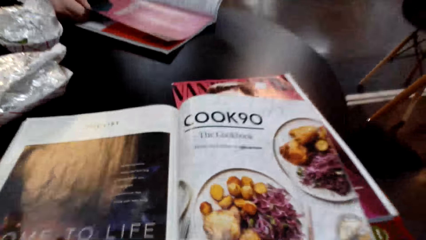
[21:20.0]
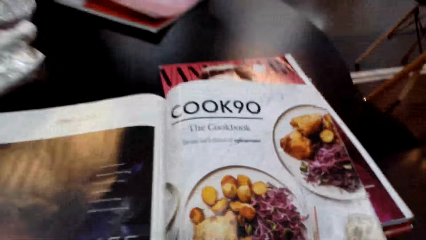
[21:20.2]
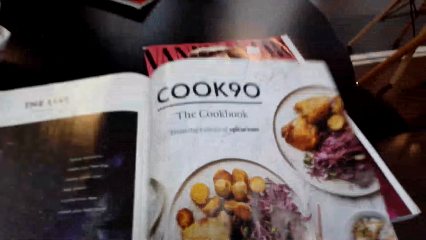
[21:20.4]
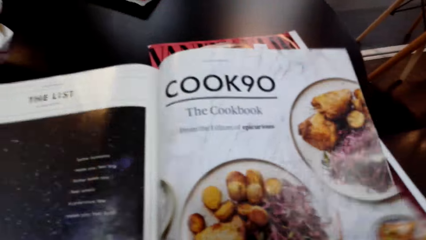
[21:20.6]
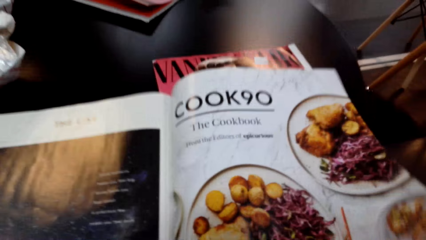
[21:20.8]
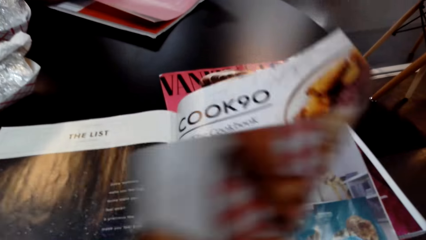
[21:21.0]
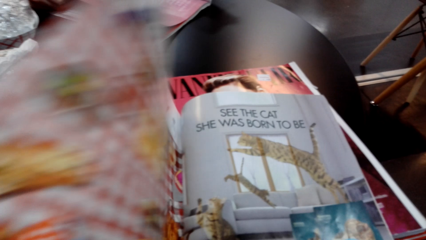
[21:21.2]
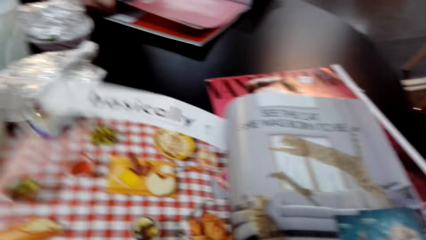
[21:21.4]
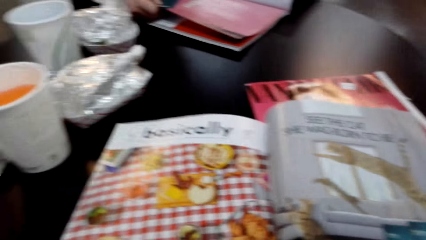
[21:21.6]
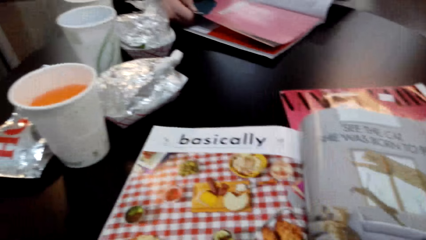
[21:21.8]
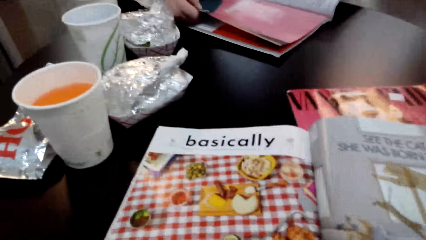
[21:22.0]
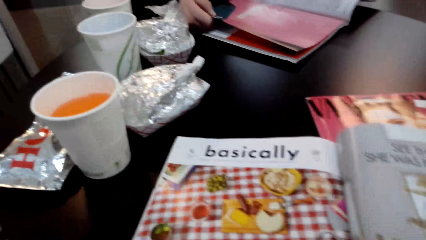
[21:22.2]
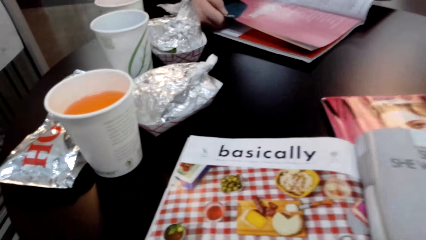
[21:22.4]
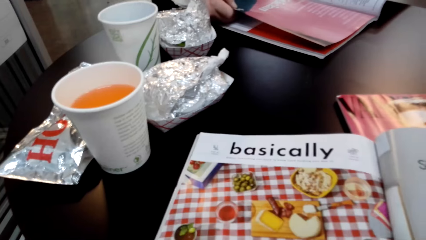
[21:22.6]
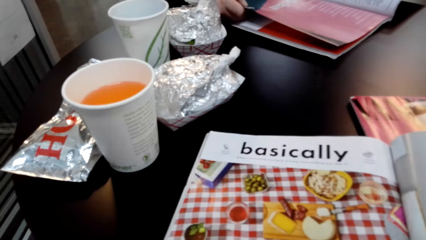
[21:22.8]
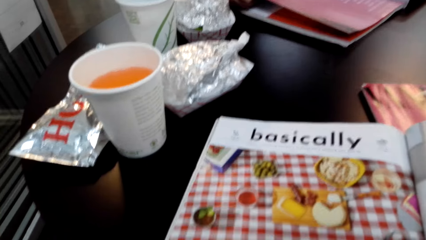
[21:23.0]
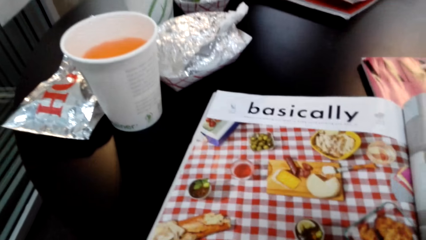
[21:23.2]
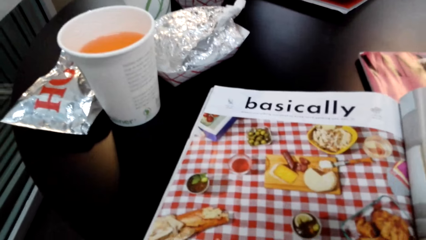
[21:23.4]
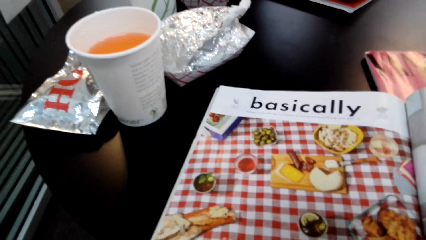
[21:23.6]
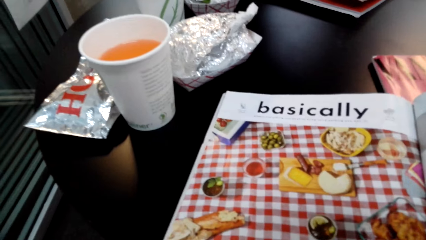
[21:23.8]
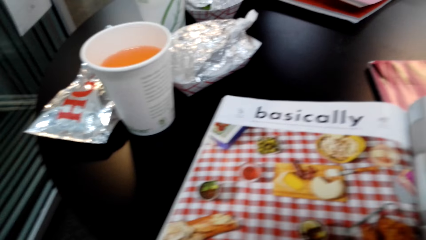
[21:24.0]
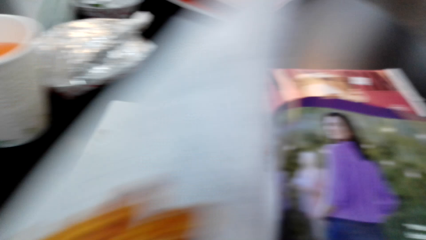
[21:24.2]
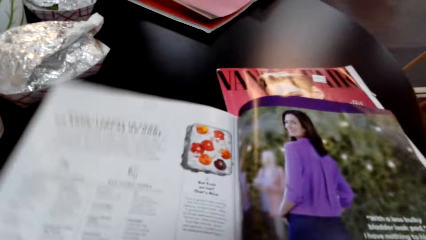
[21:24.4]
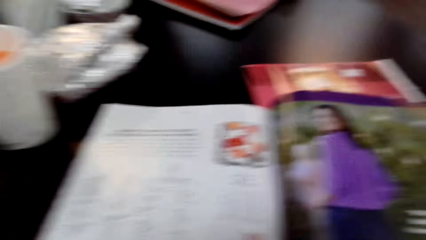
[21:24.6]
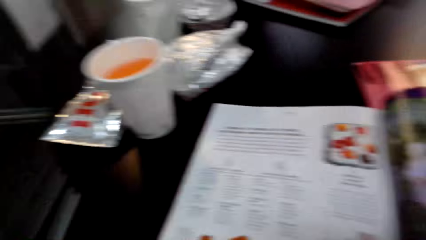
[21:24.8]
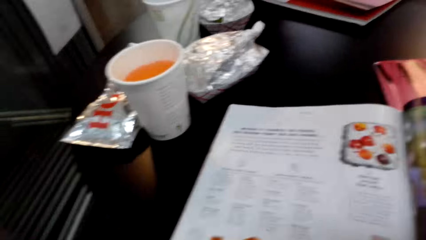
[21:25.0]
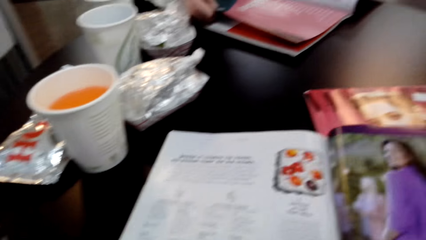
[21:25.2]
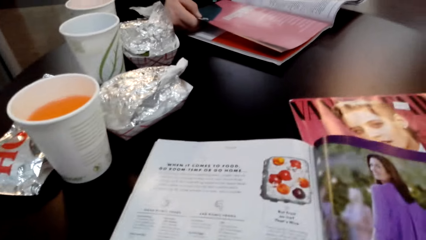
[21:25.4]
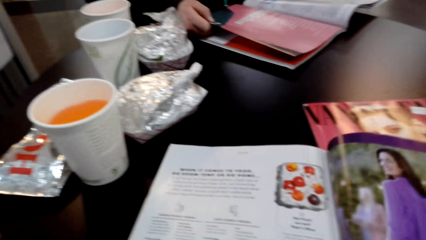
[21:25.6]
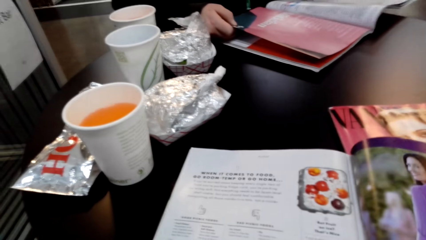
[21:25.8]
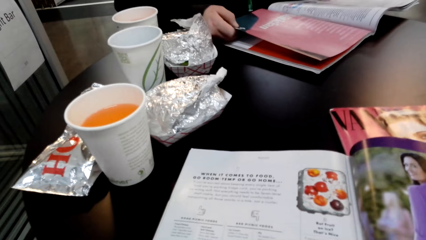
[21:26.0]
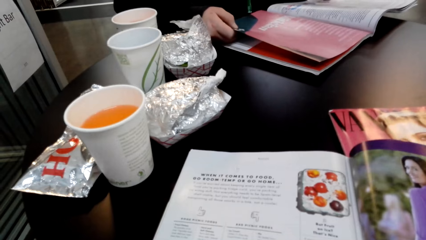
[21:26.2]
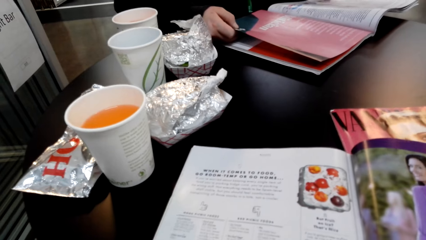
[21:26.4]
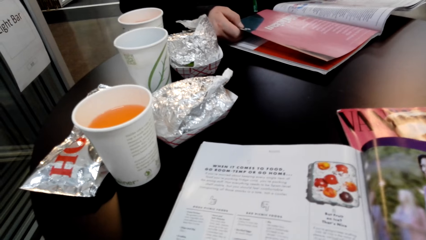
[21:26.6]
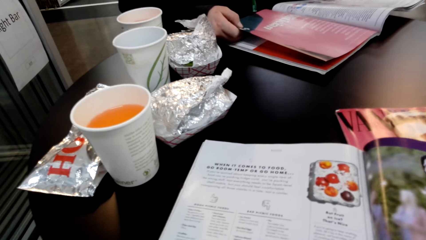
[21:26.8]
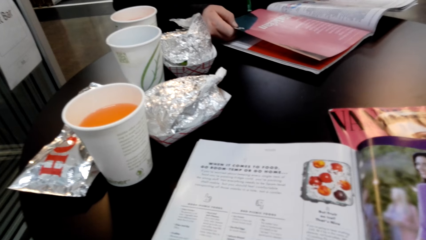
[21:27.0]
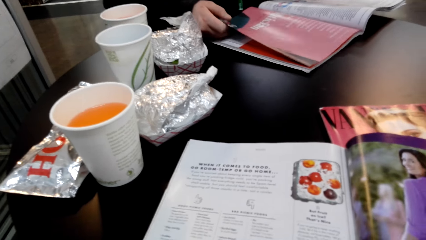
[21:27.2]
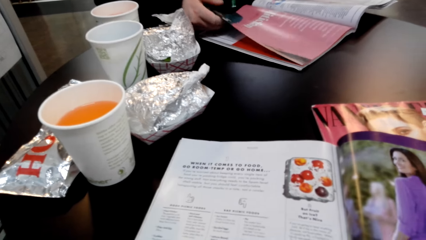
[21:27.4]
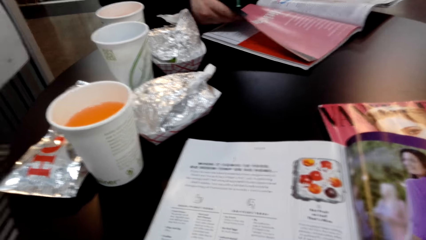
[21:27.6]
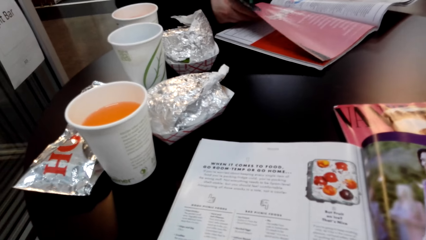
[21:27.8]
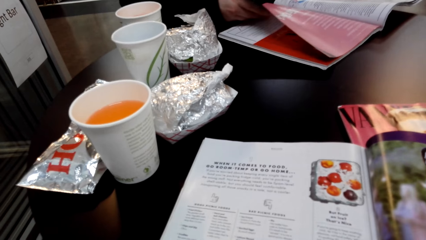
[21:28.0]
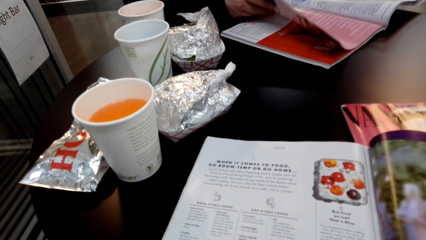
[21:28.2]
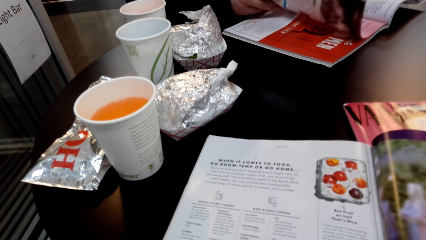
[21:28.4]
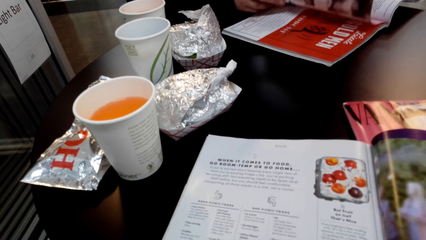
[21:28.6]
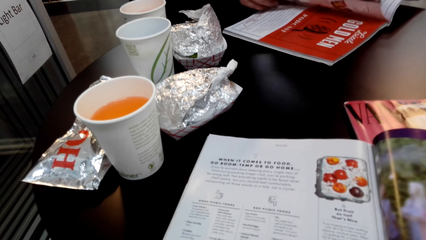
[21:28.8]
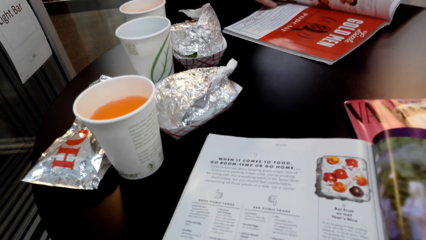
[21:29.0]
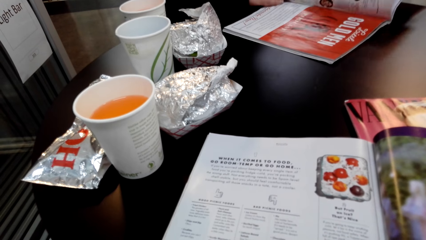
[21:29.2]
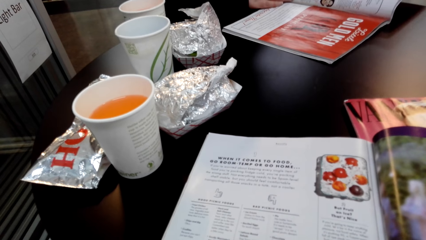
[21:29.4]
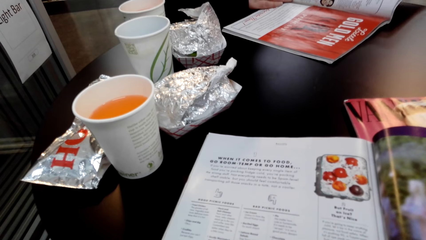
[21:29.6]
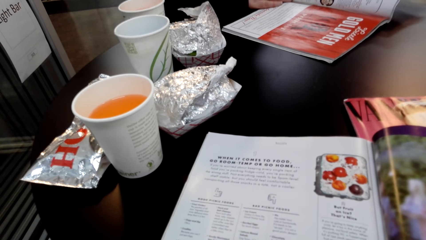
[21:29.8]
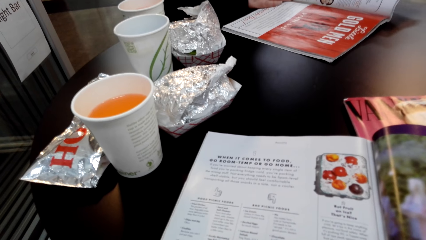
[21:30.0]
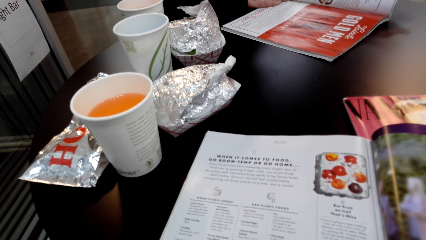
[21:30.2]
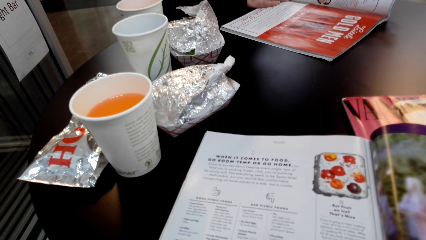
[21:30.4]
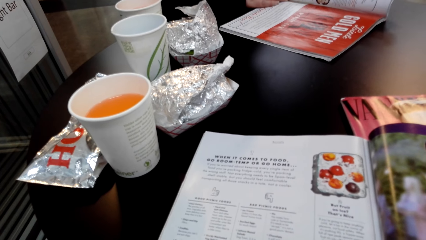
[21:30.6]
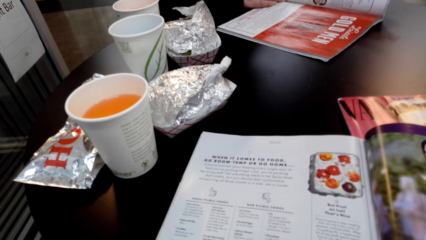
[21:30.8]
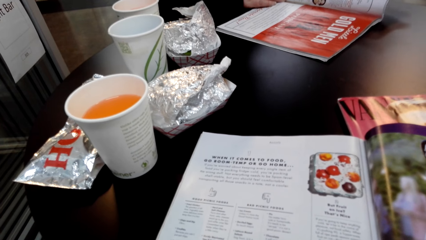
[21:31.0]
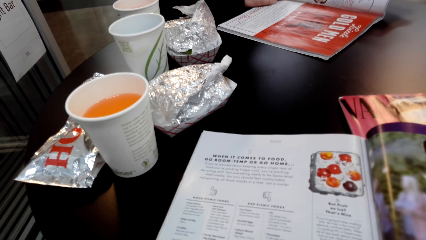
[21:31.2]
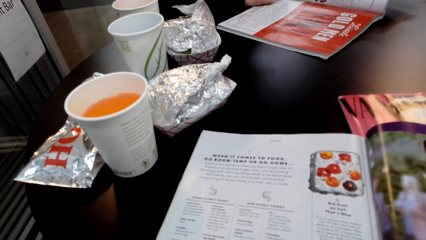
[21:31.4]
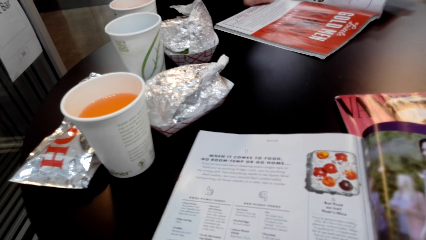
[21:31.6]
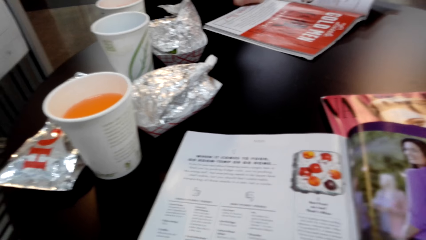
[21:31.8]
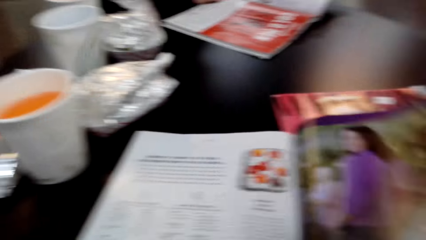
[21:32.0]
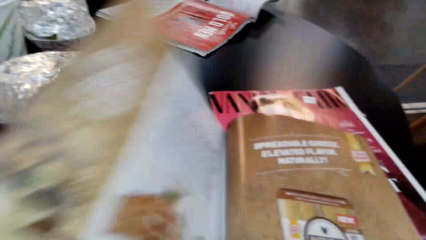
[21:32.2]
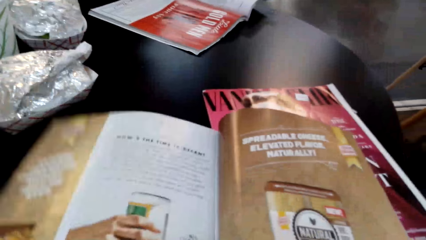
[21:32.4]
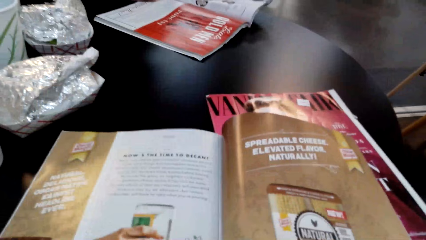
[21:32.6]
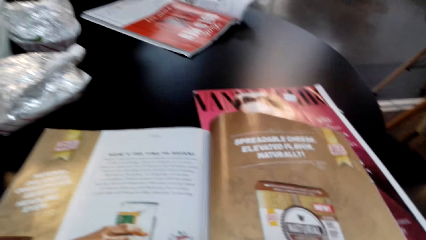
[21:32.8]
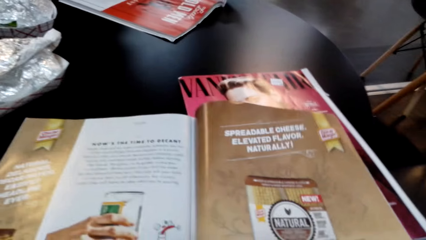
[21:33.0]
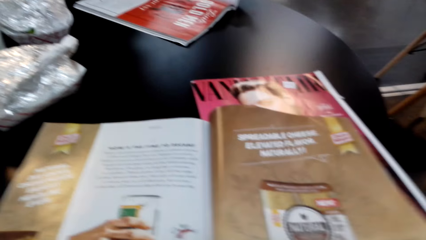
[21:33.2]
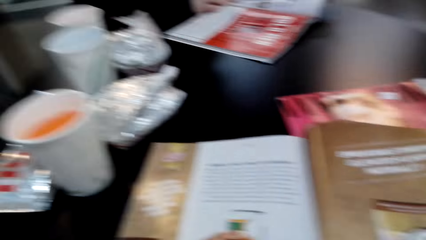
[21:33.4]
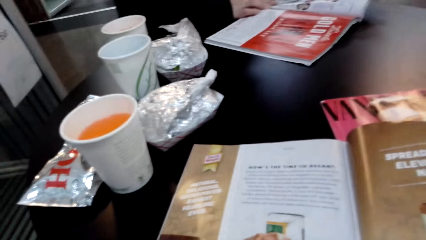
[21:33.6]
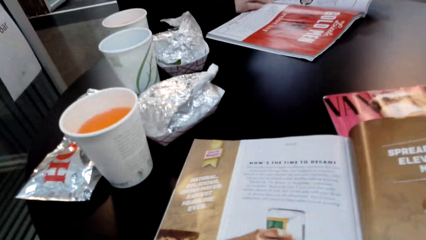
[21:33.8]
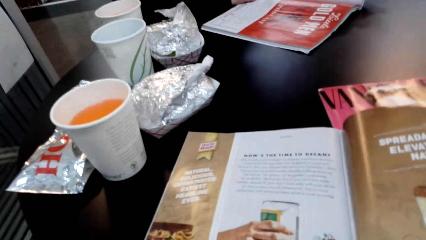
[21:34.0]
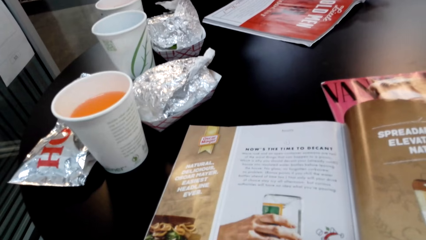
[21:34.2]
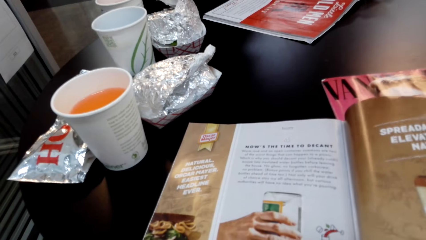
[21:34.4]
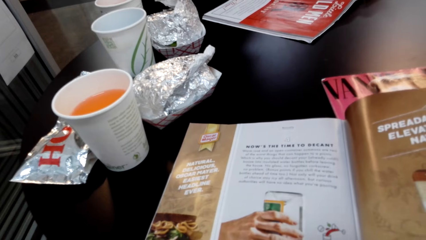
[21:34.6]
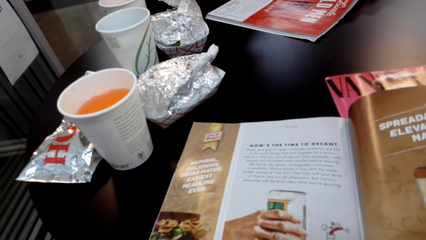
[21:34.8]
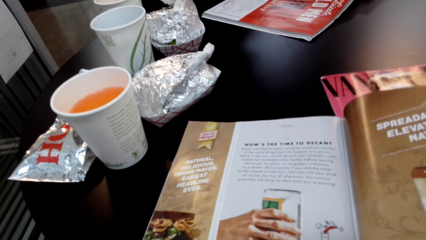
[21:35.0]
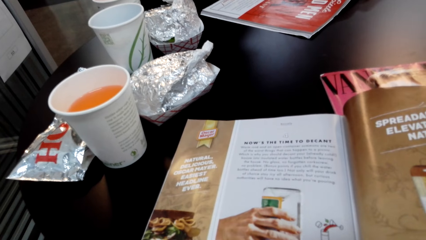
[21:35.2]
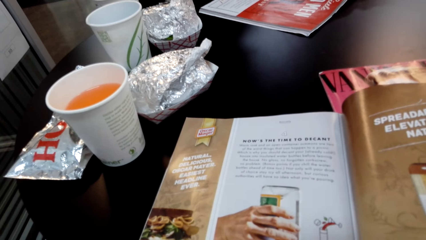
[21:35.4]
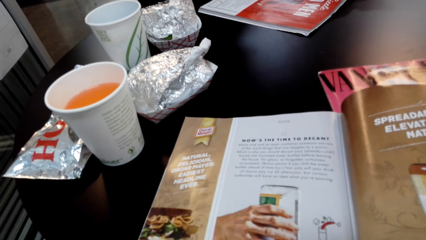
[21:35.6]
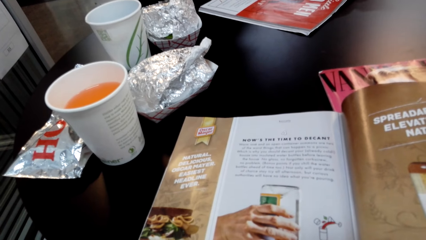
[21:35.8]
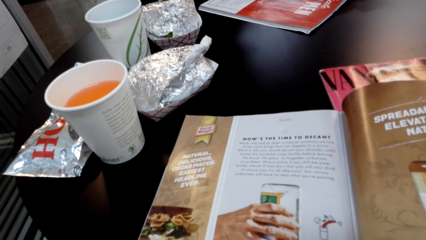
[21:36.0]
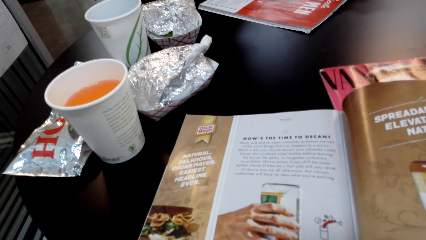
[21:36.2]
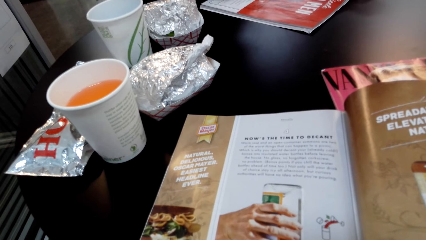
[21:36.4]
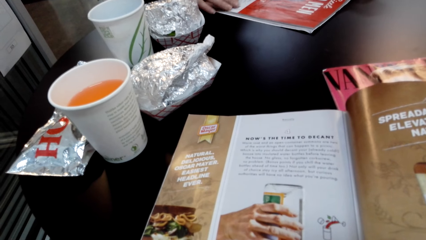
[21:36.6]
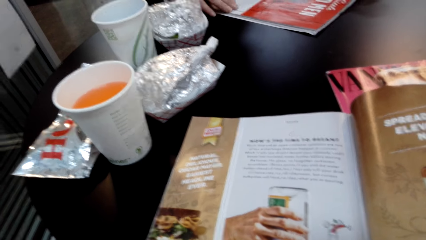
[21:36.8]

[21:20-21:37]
The camera wearer flips a page of the magazine. They look at the displayed items in the magazine. They flip a page of the magazine. They look at the displayed items in the magazine. They flip a page of the magazine. They look at the displayed items in the magazine.
